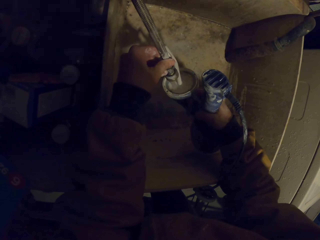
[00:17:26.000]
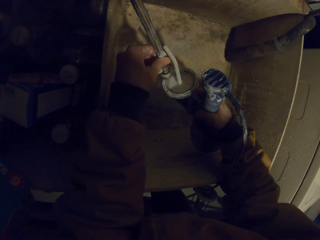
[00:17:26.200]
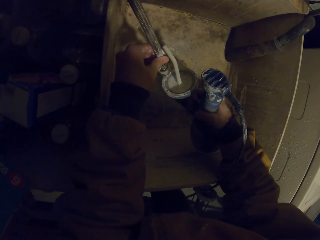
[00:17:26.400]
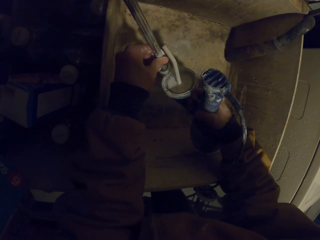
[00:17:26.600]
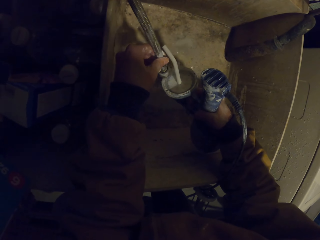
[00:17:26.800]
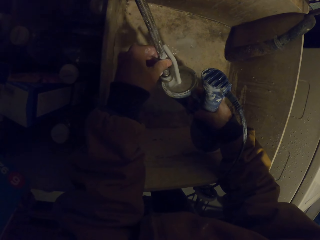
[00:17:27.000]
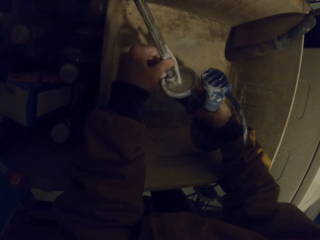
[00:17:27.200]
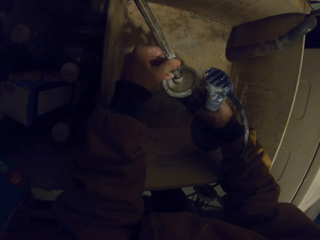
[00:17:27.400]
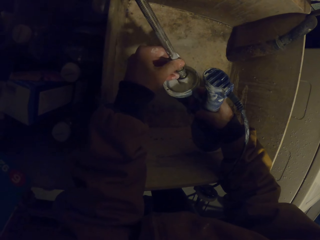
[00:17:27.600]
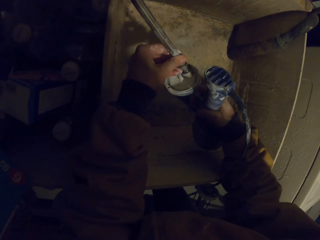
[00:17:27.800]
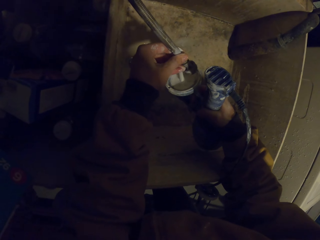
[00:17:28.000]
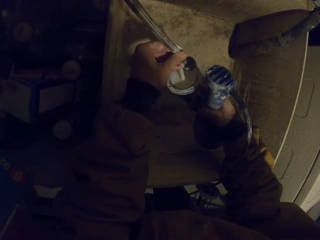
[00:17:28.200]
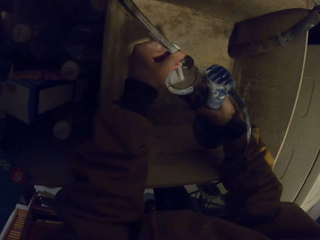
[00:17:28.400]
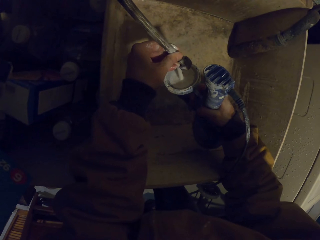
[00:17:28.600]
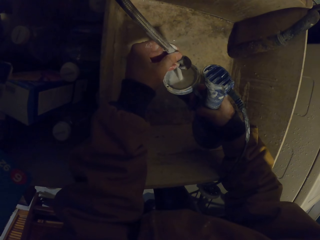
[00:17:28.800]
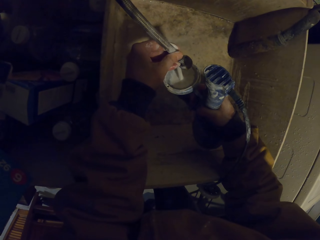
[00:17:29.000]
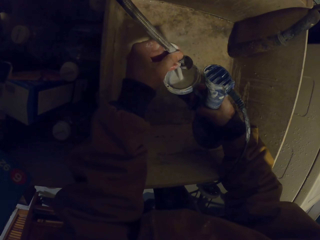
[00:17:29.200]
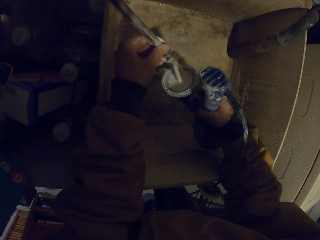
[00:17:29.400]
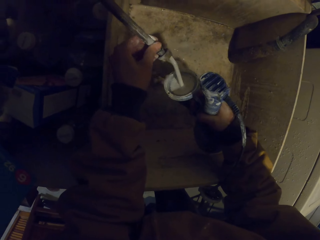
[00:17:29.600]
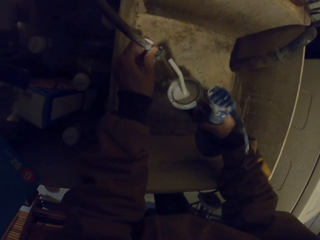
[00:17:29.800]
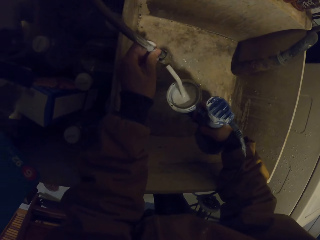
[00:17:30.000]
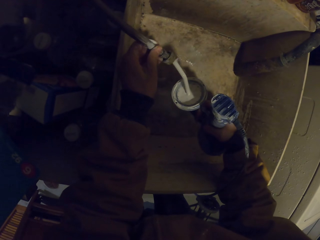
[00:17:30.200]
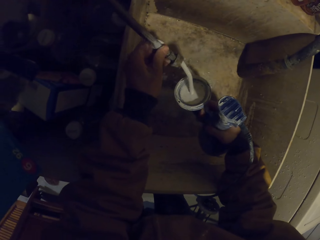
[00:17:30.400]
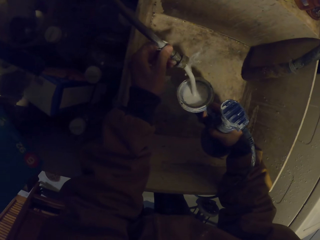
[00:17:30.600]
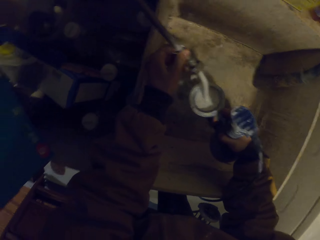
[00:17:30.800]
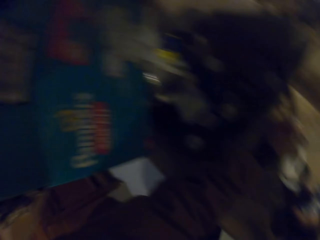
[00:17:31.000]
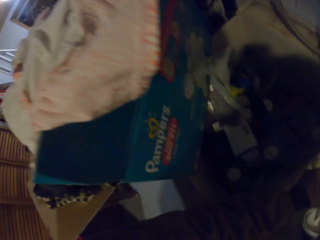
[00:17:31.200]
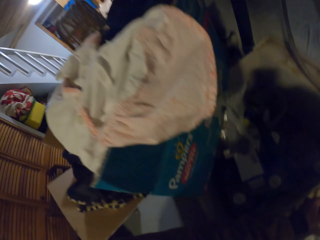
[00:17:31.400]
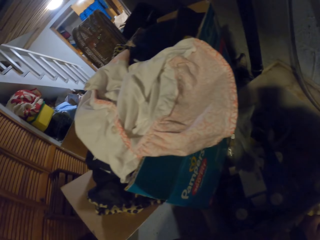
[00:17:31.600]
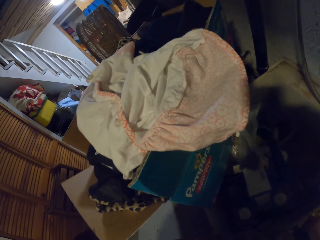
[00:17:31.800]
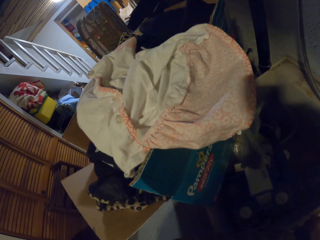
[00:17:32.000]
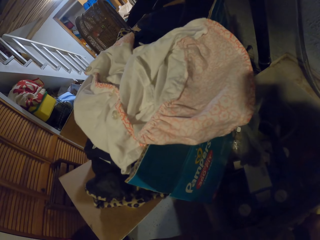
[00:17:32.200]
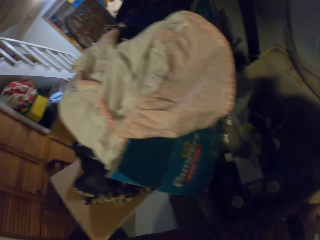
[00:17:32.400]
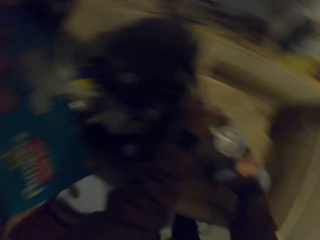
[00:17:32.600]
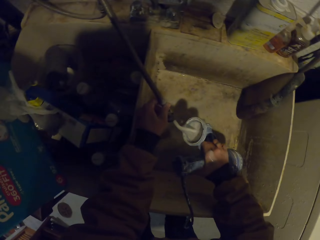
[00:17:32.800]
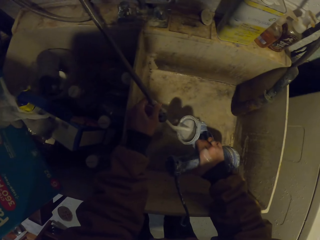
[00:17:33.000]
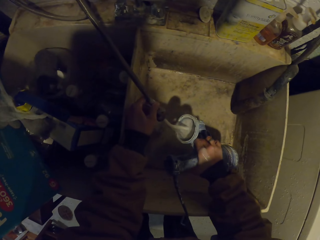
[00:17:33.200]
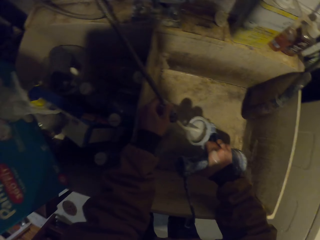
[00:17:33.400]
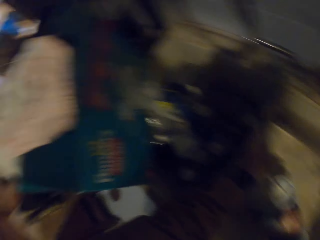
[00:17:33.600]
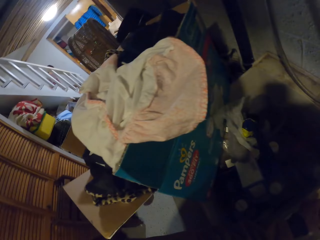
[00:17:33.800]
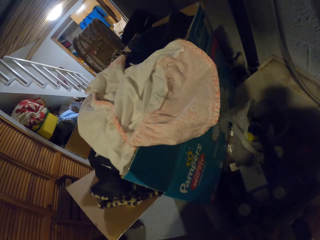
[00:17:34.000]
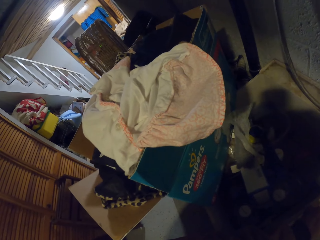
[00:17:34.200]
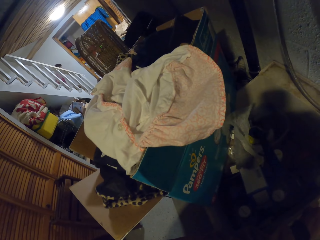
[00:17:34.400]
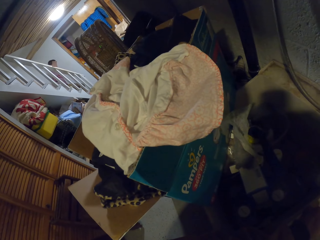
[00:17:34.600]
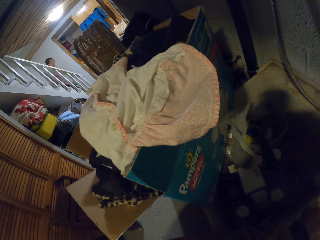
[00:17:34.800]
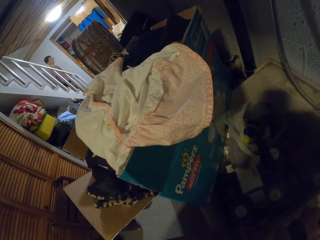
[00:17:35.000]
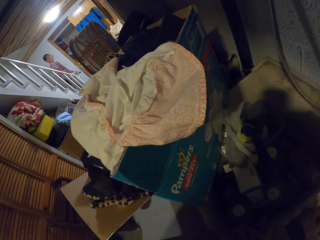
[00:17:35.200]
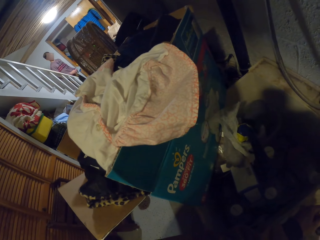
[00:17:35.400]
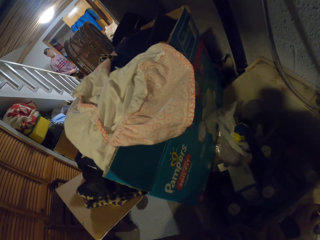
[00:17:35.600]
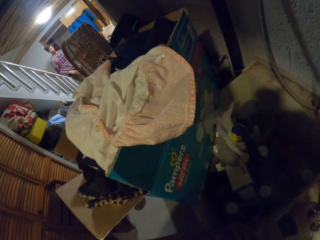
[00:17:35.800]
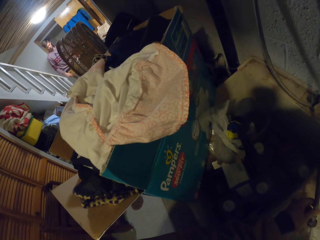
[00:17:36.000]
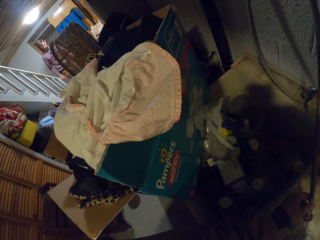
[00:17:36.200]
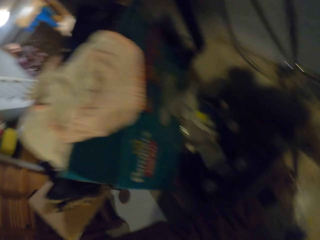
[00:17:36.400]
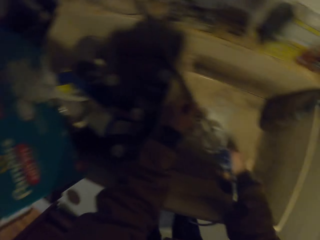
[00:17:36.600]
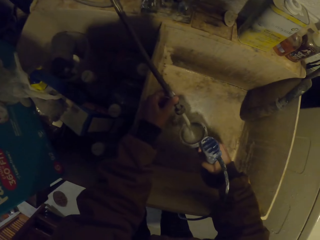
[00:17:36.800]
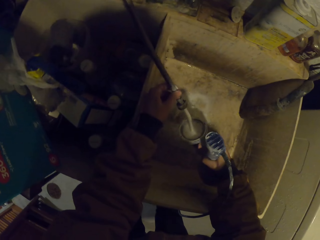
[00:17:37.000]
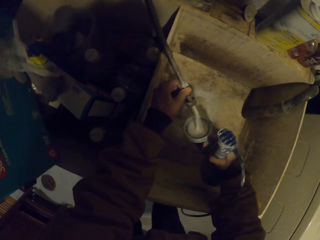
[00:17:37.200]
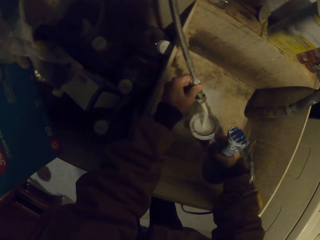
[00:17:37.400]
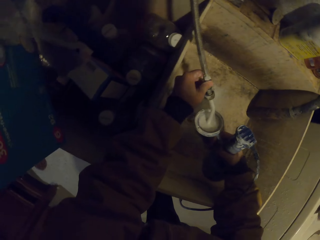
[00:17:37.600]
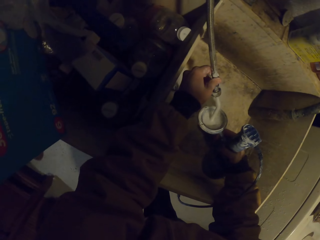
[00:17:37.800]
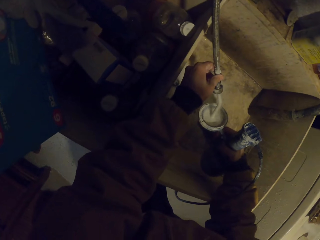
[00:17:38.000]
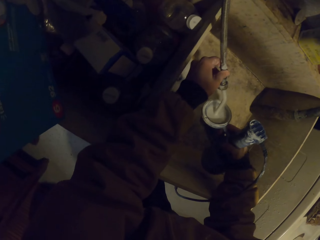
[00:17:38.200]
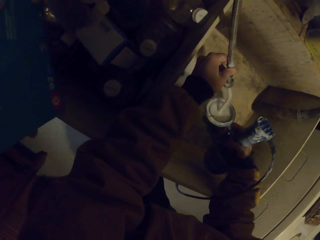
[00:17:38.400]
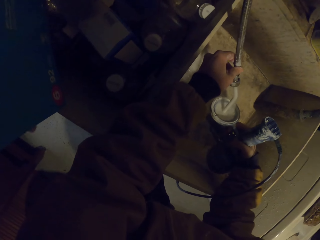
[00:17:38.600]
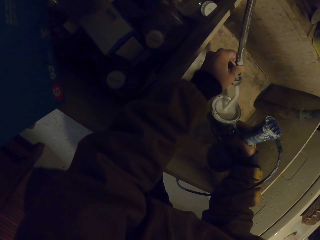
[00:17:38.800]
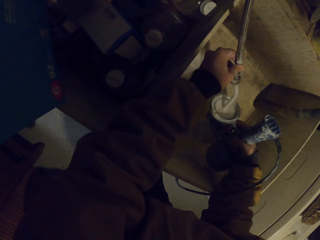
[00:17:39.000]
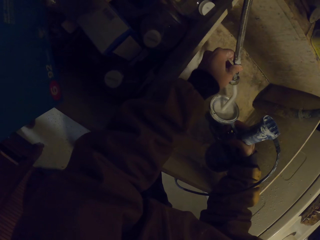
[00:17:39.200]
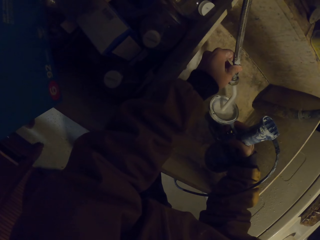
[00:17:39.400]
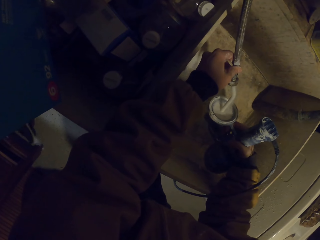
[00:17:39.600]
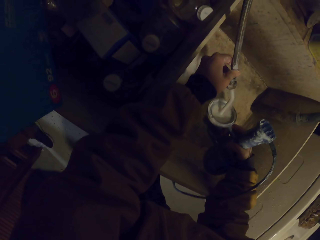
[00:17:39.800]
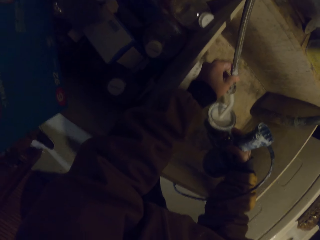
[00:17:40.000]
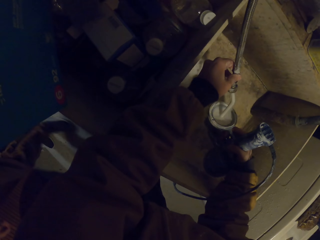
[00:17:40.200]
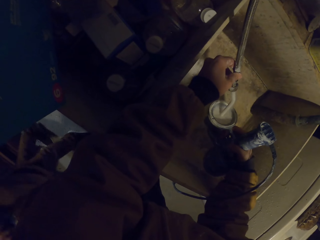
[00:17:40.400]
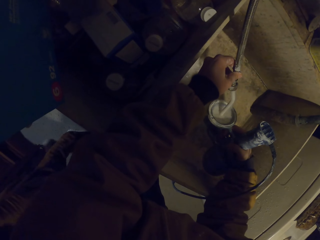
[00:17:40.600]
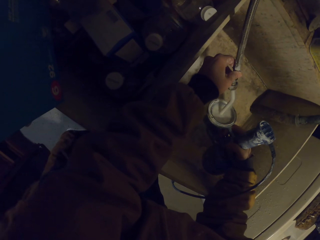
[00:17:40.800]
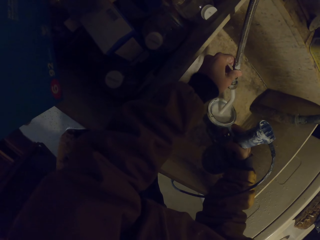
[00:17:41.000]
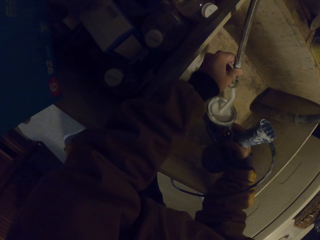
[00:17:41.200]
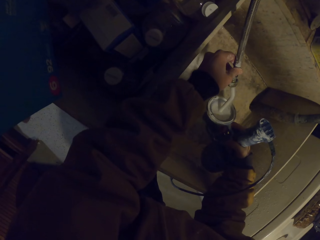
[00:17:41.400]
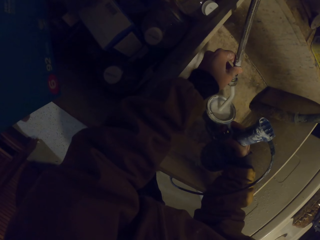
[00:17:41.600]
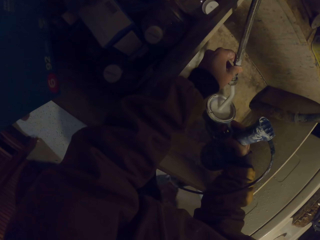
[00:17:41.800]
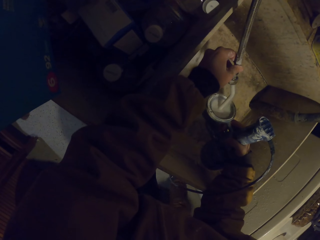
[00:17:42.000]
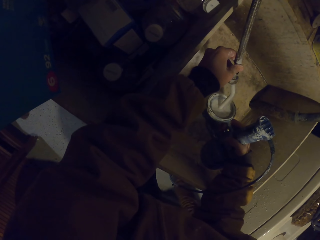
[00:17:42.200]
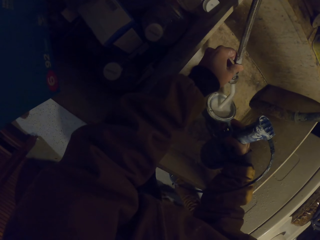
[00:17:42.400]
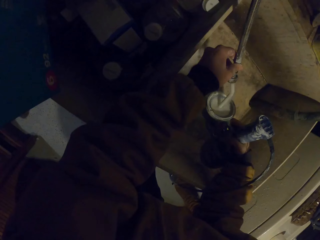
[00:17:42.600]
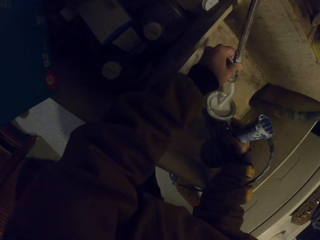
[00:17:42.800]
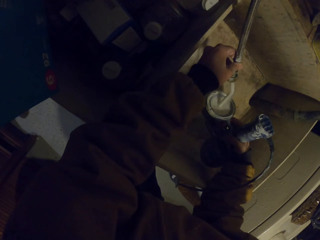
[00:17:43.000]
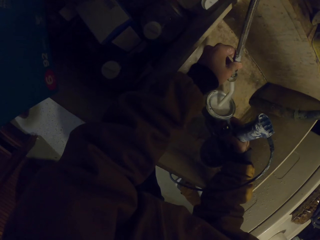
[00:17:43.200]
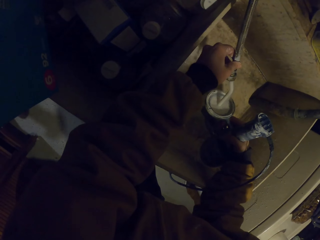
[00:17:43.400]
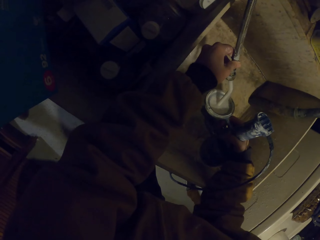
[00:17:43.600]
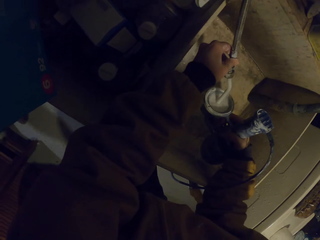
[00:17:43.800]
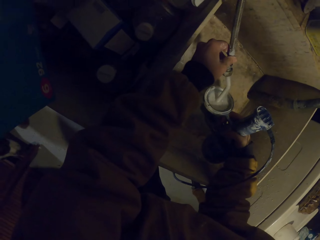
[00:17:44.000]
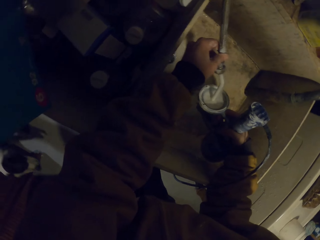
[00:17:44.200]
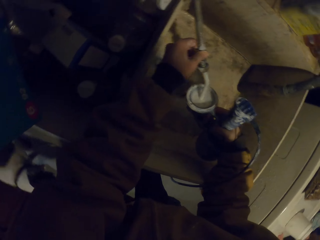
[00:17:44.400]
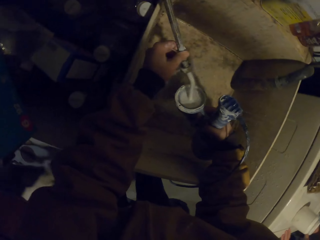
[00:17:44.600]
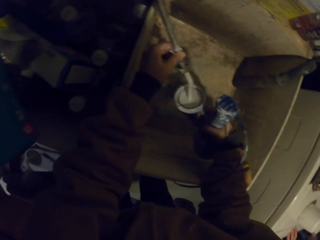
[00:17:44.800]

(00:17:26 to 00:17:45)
The camera wearer rinses the spray gun. A man climbs down the stairs. The camera wearer rinses the spray gun.

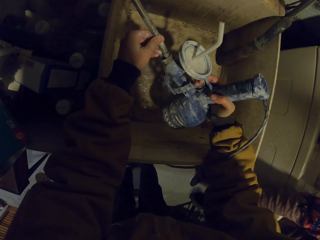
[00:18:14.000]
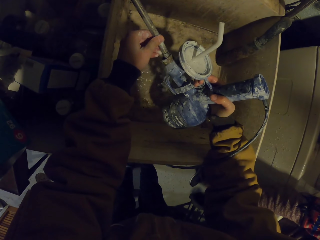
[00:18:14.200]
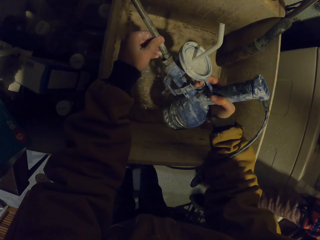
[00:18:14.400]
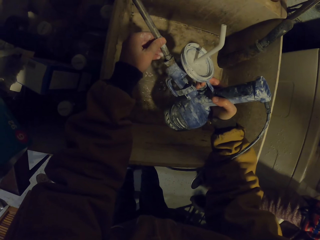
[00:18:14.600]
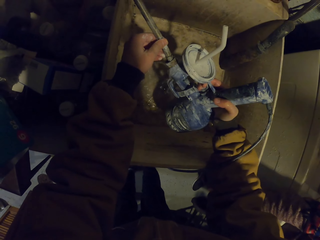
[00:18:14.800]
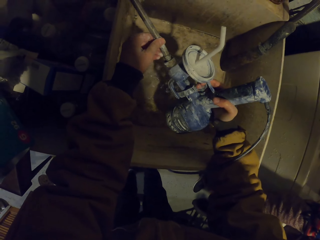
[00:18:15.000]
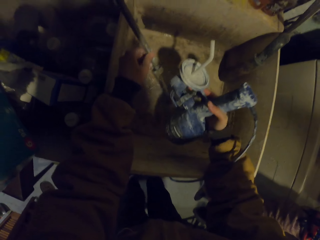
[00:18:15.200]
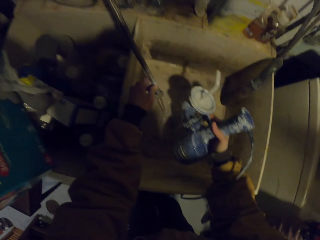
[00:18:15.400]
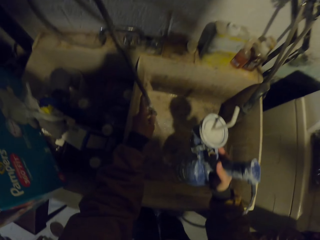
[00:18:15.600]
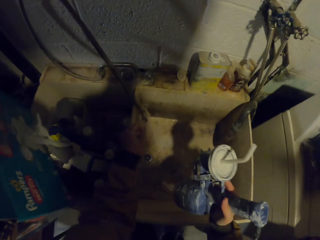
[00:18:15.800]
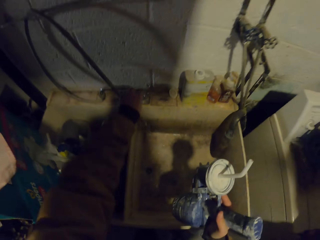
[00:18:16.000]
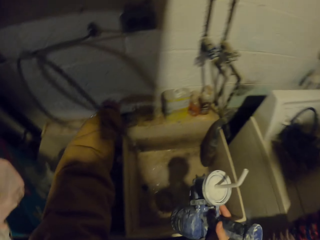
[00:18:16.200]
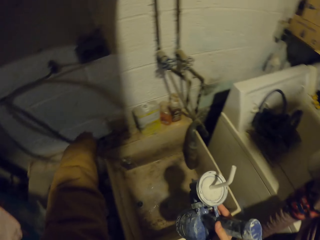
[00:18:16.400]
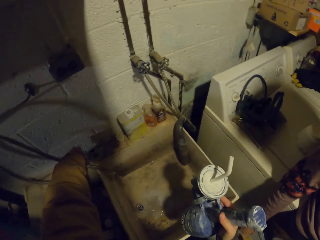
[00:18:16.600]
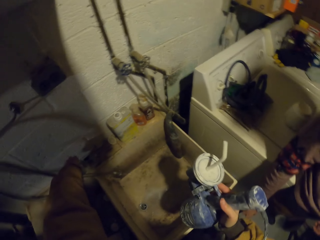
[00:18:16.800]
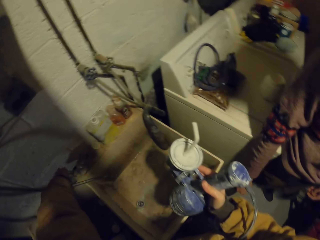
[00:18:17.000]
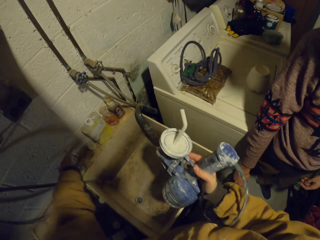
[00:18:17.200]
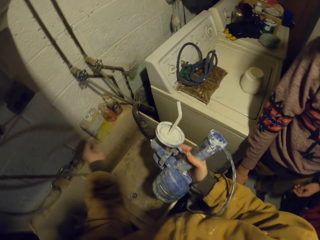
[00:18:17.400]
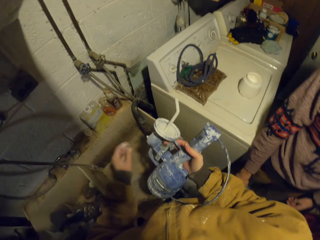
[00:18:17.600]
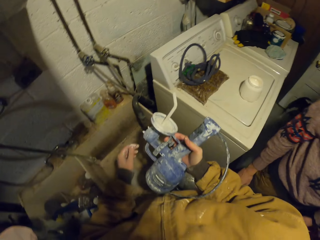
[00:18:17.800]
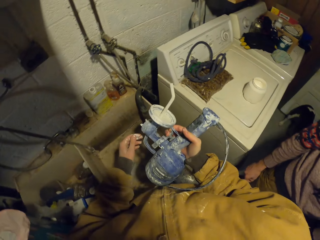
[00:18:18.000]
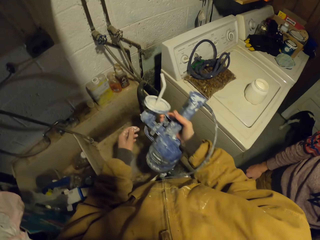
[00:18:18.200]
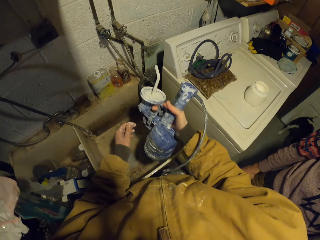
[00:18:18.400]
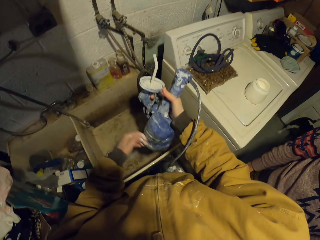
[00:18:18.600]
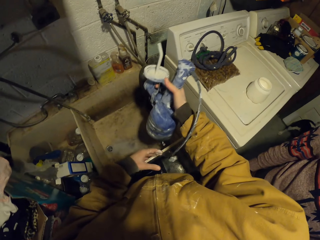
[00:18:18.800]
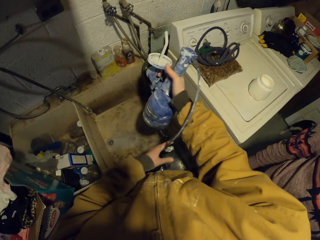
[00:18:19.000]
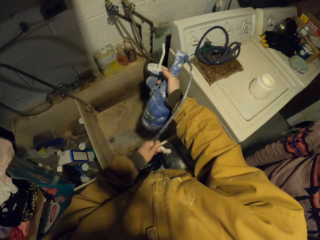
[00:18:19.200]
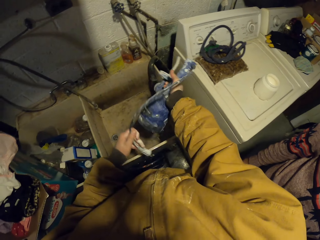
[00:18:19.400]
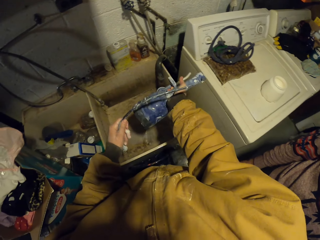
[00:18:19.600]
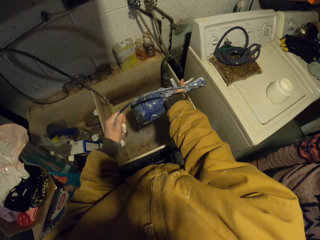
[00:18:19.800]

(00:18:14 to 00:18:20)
The camera wearer pulls the water pump. They close the tap.
